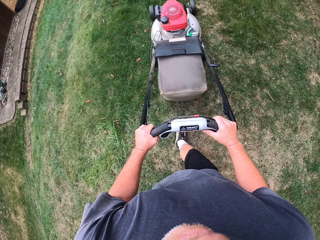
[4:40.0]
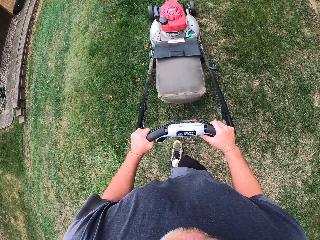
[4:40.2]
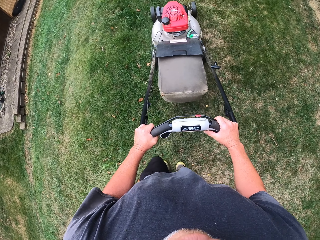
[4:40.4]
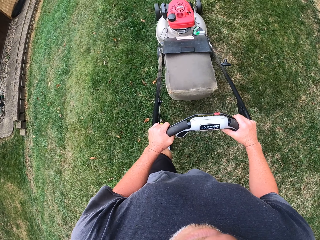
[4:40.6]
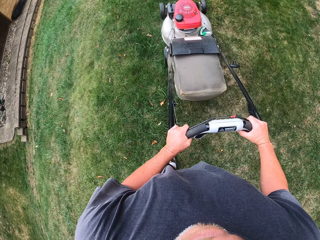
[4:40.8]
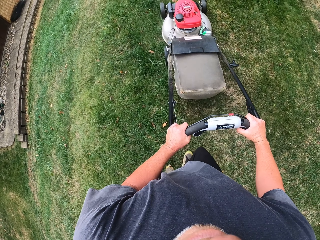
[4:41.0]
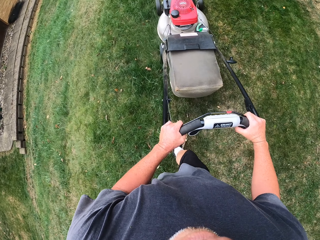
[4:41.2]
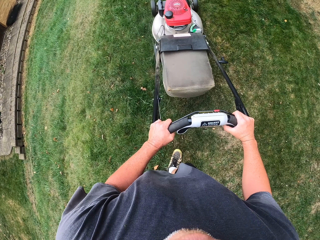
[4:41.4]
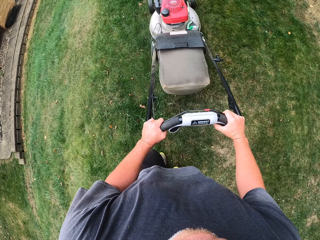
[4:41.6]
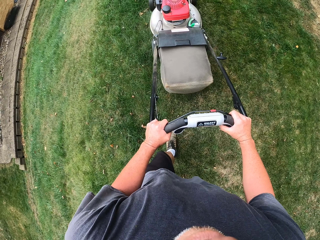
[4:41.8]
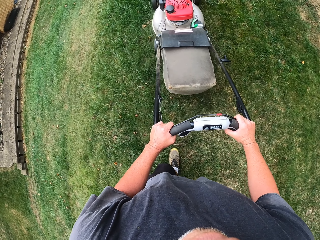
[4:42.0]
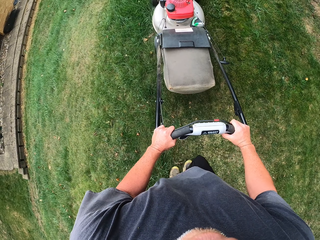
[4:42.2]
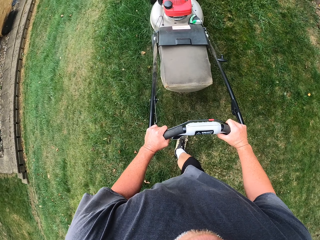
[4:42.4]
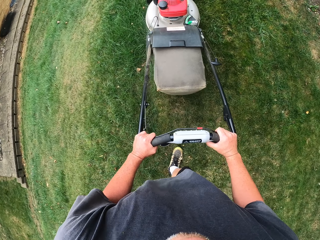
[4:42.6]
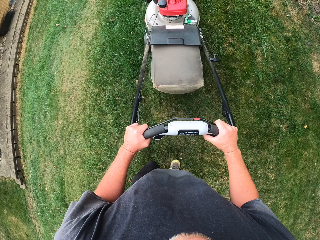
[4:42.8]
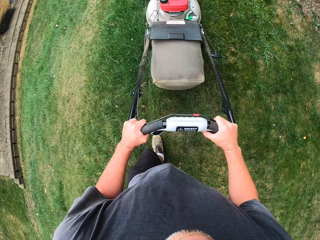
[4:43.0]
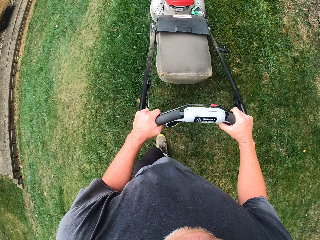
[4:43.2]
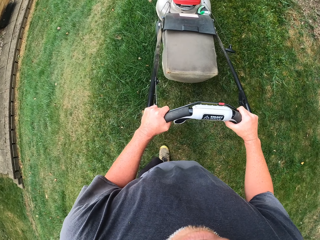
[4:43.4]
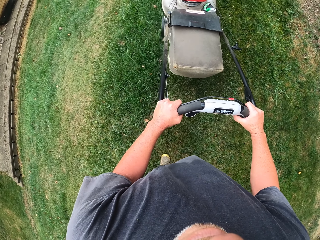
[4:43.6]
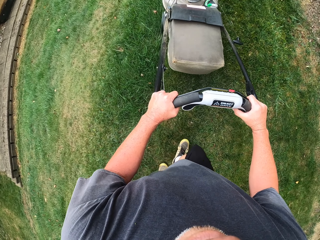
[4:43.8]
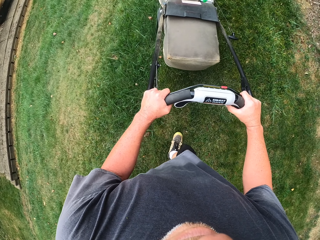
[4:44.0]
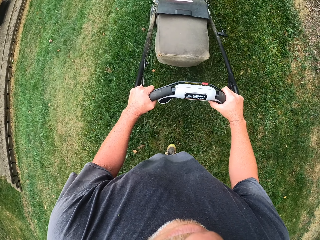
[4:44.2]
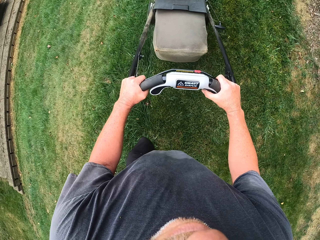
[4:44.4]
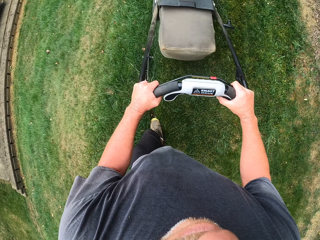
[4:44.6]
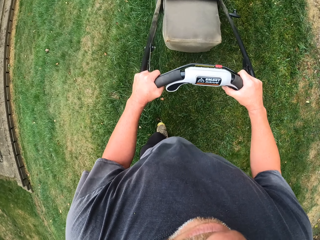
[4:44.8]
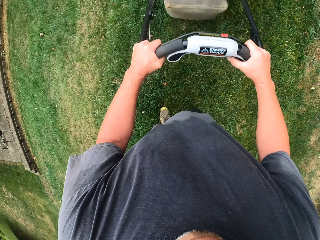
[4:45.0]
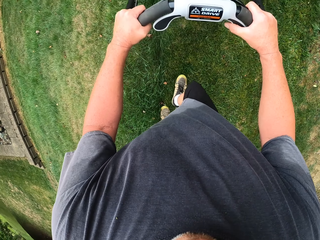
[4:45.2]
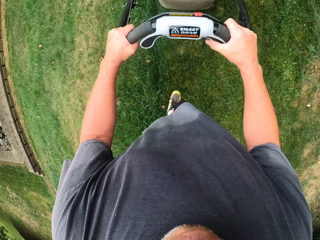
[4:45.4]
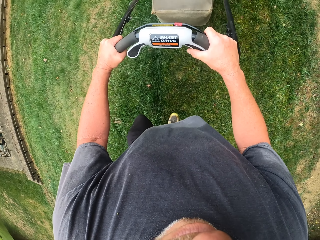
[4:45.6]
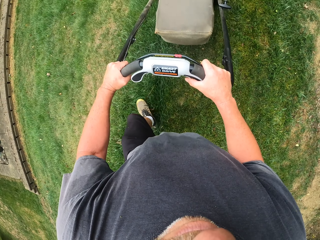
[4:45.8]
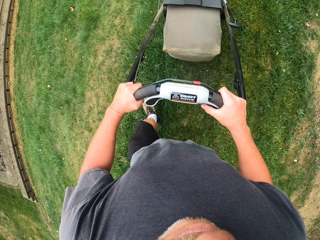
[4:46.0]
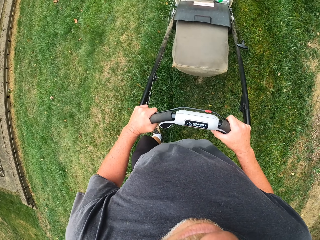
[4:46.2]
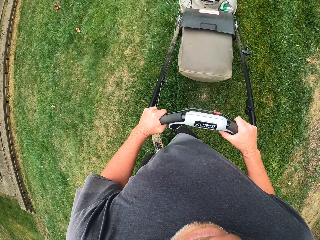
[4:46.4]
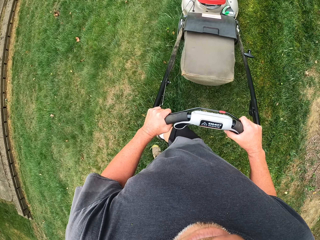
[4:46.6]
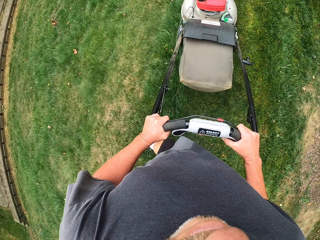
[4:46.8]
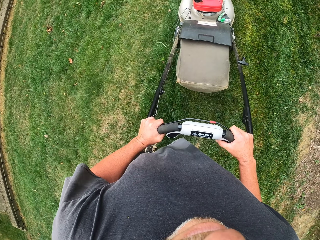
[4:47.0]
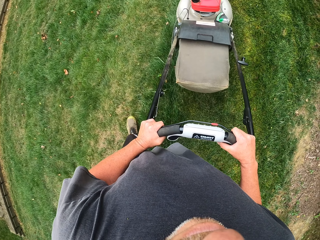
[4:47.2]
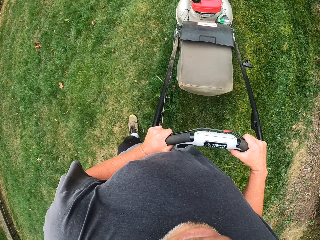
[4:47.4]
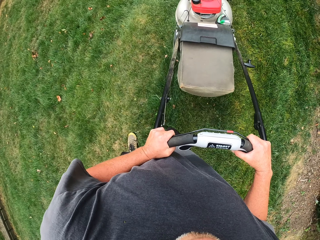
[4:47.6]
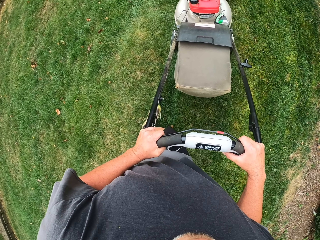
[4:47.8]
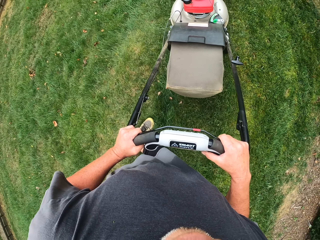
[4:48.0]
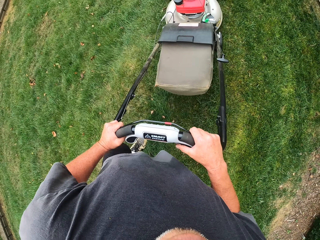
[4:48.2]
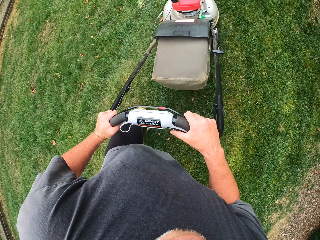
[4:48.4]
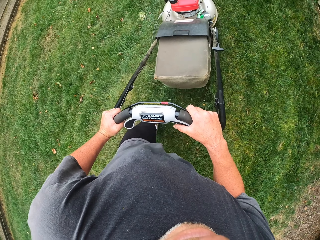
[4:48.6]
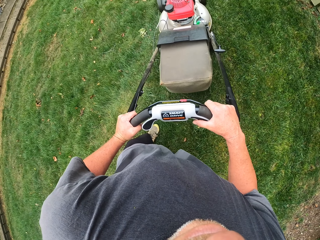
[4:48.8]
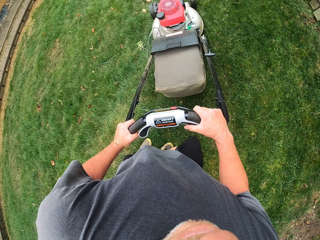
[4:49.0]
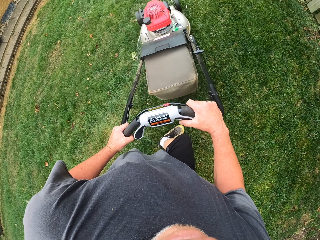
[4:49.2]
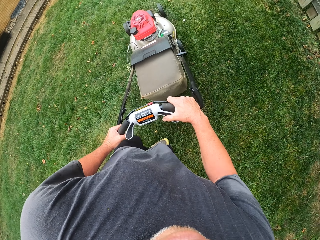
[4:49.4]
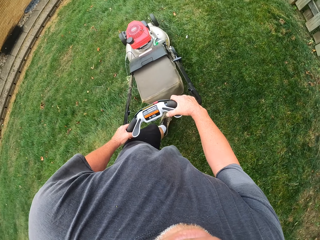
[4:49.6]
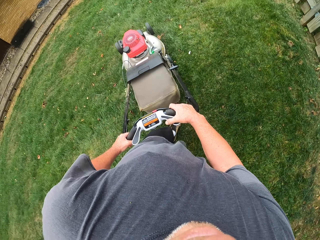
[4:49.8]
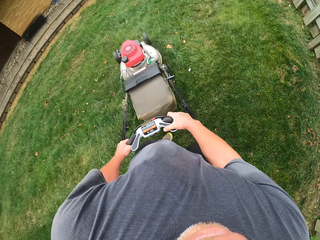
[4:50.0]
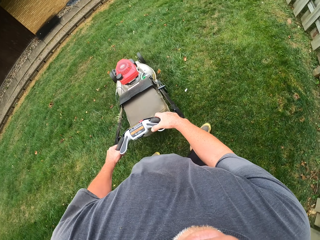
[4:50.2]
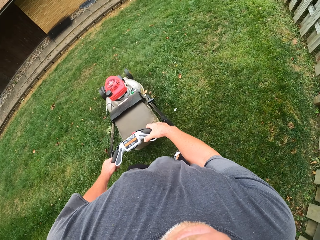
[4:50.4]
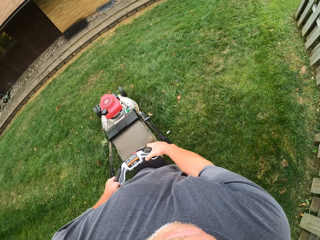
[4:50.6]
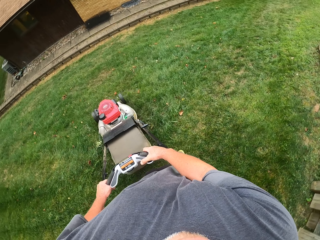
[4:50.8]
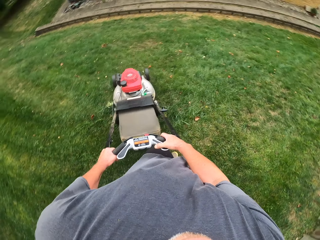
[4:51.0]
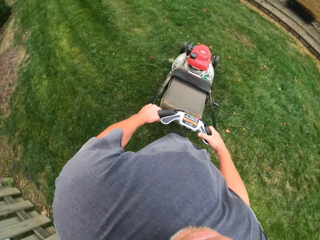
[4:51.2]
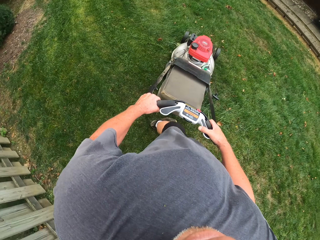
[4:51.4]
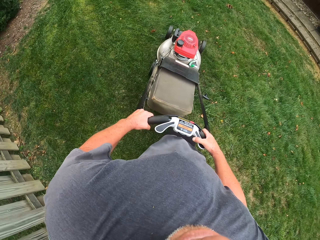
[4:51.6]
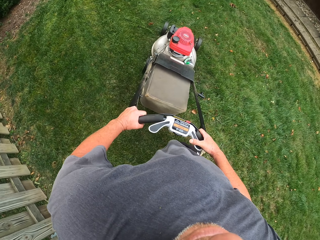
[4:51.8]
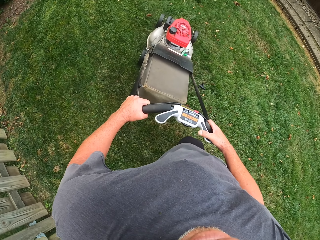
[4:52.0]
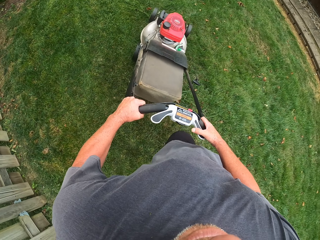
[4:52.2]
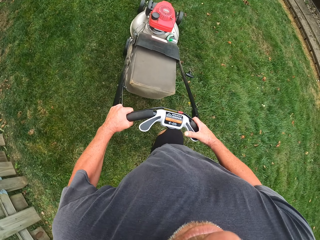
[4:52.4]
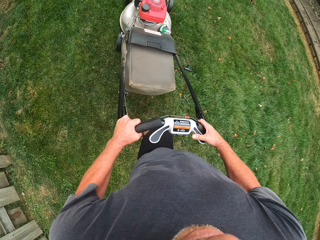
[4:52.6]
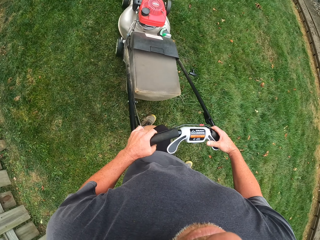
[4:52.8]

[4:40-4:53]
The camera wearer turns the lawn mower left.

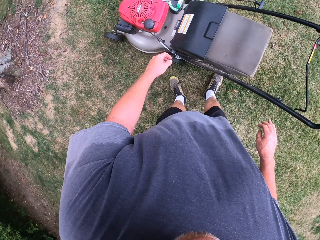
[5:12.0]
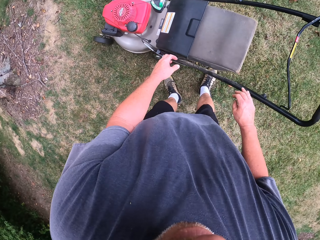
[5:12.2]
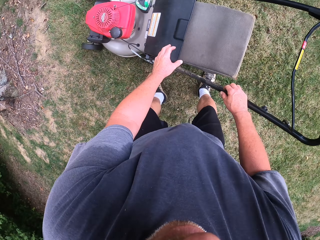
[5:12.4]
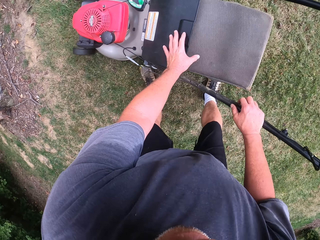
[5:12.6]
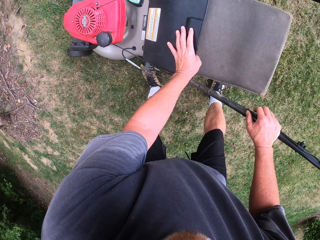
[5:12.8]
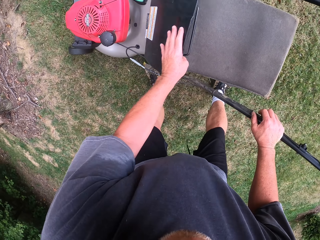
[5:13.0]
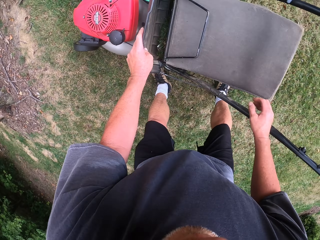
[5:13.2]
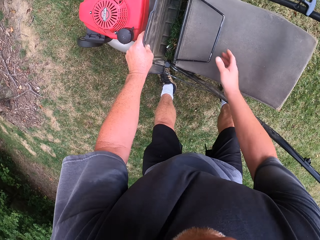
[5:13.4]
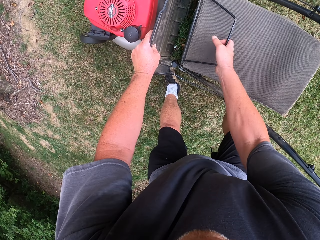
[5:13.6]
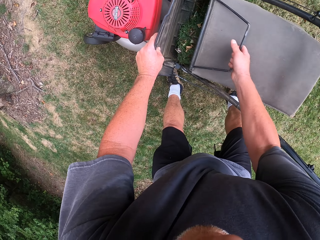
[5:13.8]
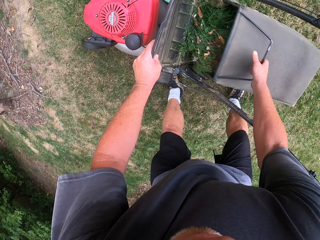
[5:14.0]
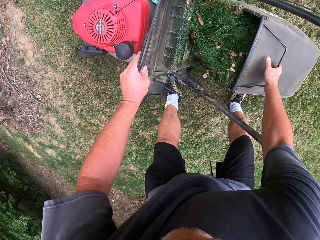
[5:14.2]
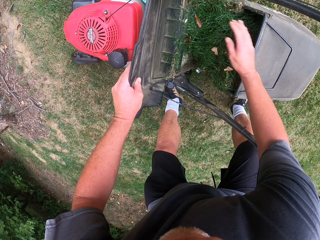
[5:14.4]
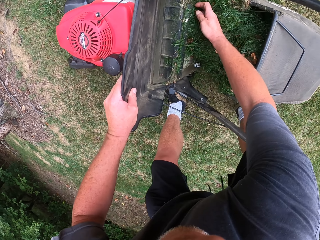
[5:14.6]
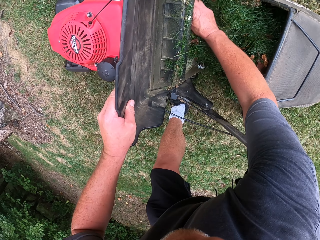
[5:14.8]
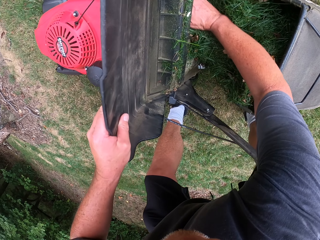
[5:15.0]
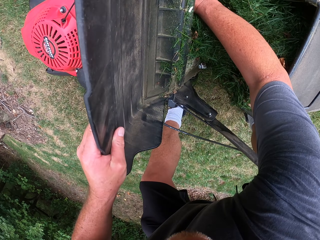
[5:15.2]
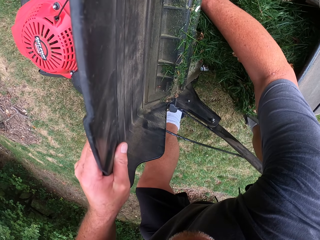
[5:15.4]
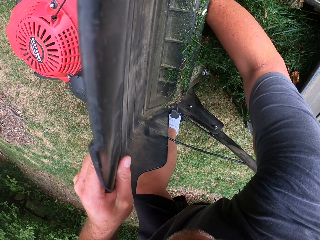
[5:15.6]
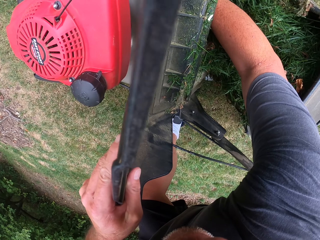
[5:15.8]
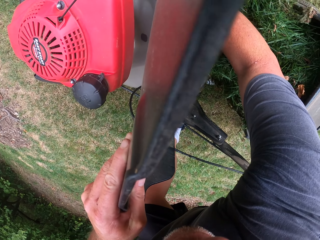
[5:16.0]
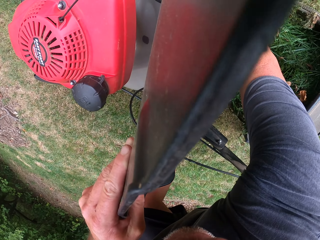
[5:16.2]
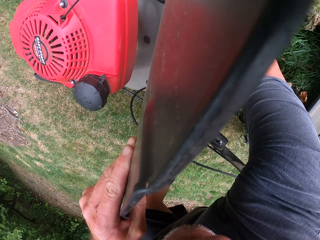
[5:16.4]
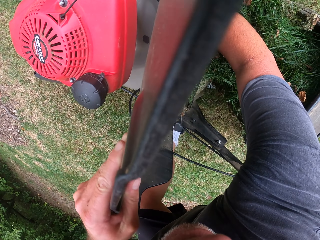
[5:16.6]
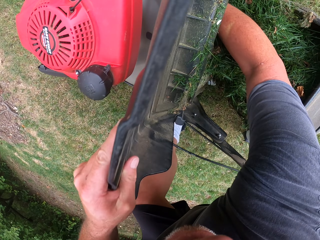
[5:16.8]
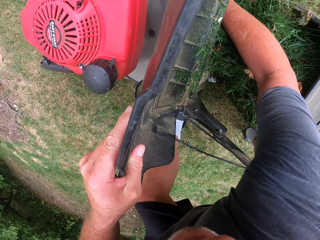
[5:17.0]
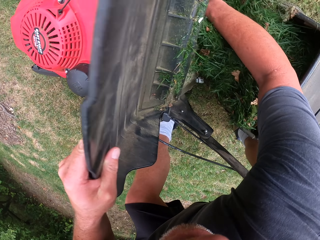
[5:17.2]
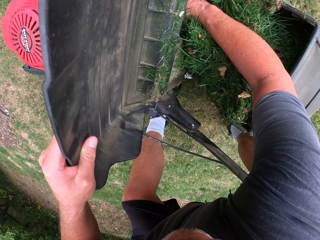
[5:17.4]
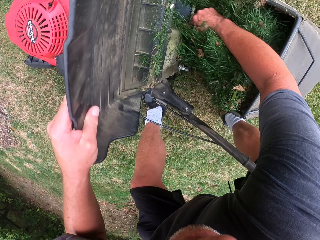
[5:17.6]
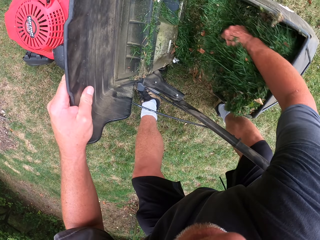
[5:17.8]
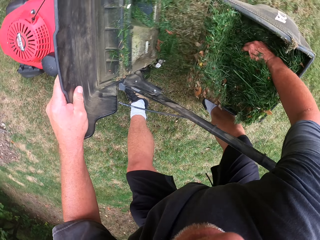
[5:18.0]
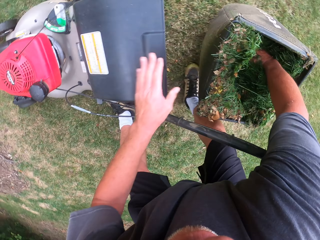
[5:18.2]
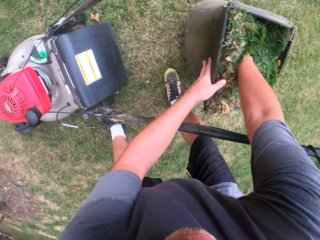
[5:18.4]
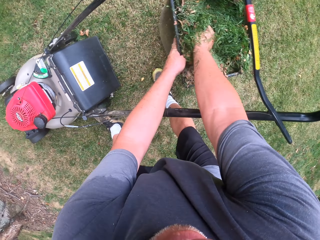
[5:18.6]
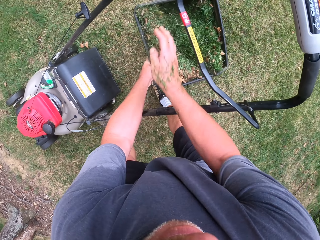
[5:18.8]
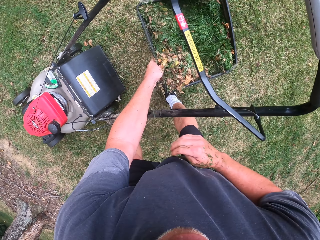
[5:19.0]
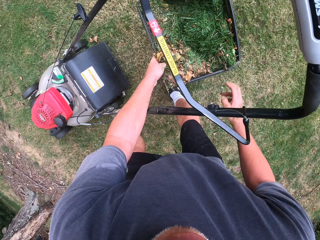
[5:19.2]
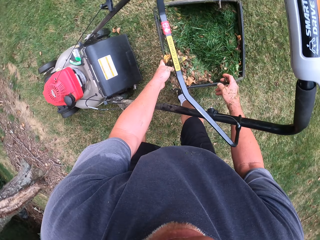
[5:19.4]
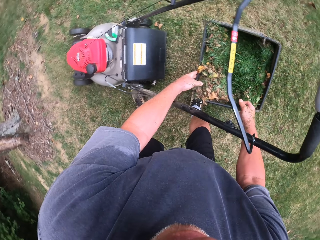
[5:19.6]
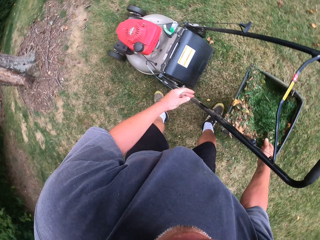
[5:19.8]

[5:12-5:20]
The camera wearer removes the grass bag. They open the mower, pull grass to the grass bag, and take out the bin from the mower.
